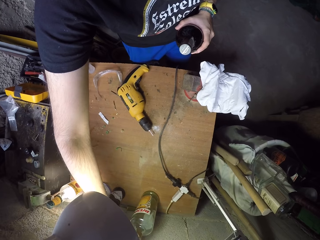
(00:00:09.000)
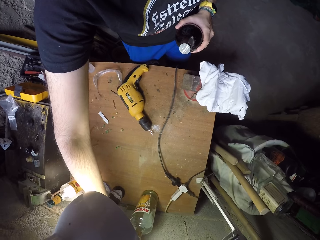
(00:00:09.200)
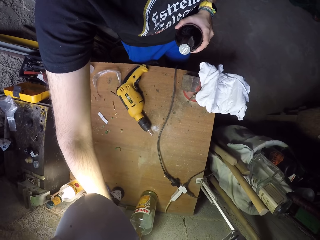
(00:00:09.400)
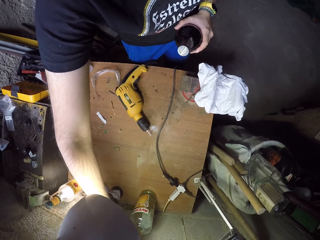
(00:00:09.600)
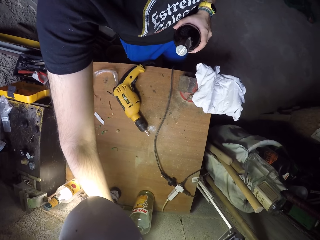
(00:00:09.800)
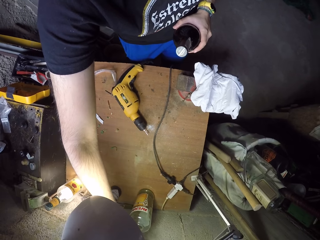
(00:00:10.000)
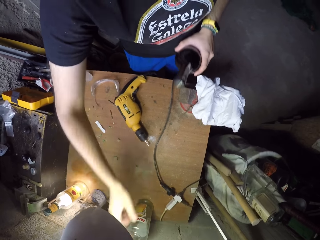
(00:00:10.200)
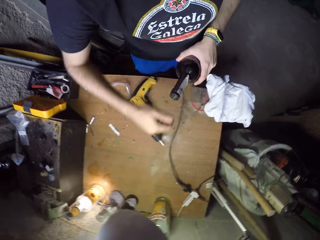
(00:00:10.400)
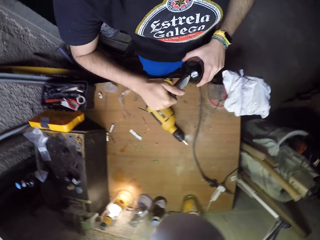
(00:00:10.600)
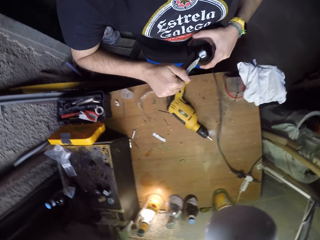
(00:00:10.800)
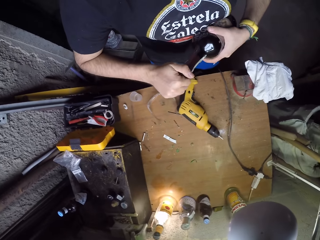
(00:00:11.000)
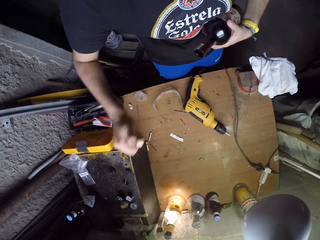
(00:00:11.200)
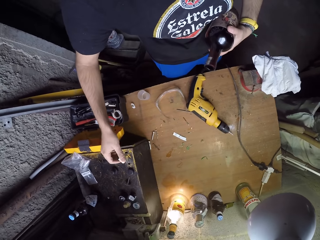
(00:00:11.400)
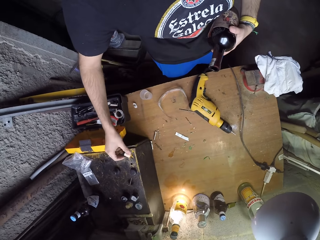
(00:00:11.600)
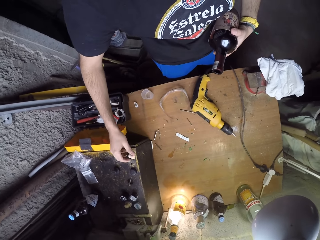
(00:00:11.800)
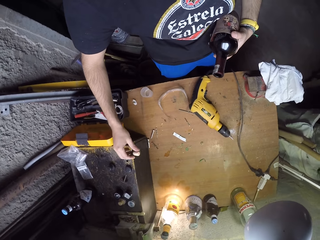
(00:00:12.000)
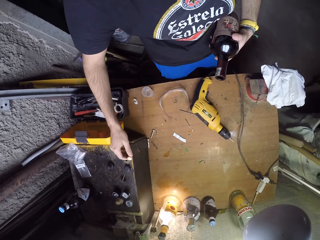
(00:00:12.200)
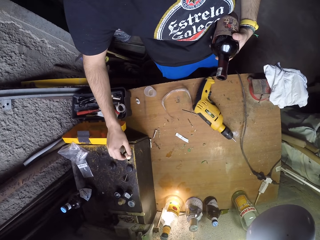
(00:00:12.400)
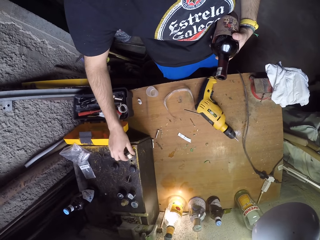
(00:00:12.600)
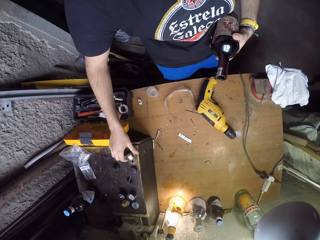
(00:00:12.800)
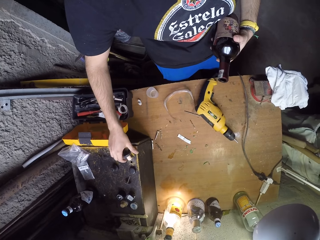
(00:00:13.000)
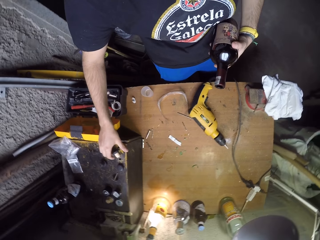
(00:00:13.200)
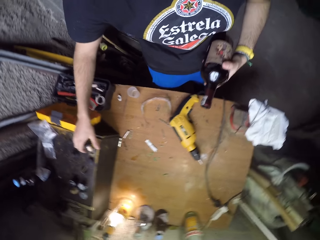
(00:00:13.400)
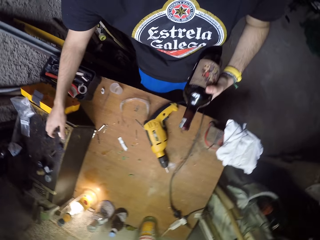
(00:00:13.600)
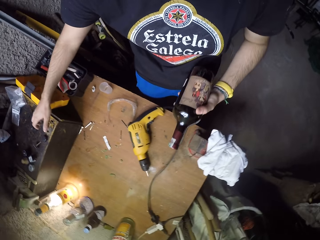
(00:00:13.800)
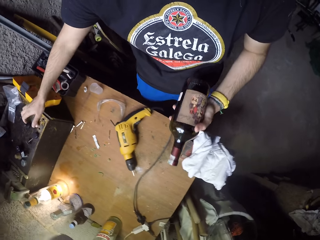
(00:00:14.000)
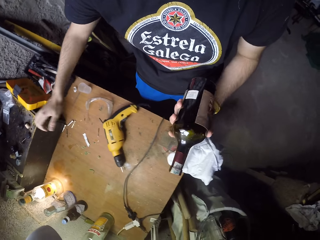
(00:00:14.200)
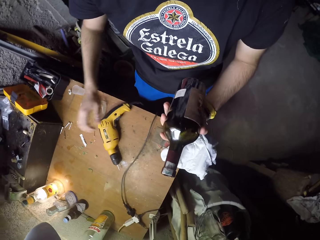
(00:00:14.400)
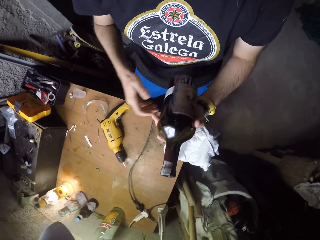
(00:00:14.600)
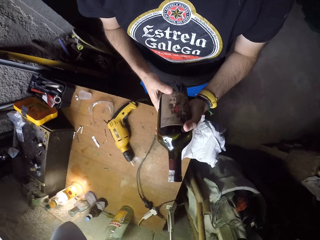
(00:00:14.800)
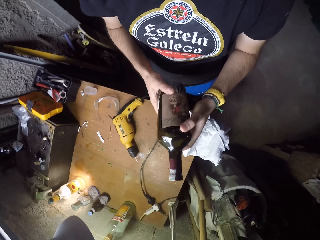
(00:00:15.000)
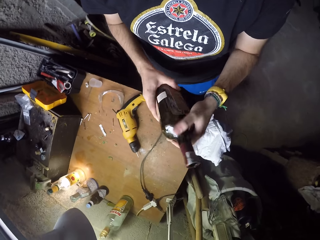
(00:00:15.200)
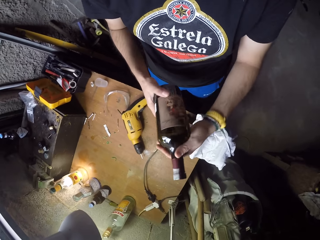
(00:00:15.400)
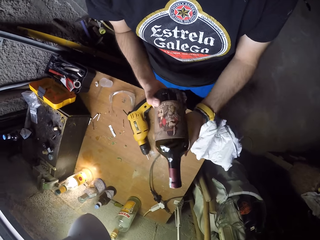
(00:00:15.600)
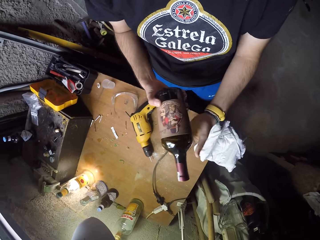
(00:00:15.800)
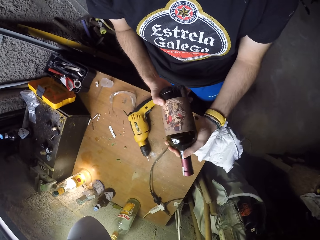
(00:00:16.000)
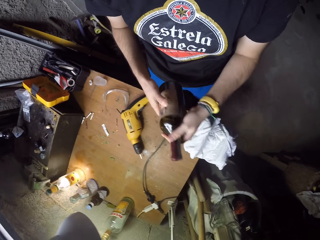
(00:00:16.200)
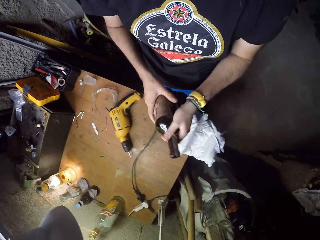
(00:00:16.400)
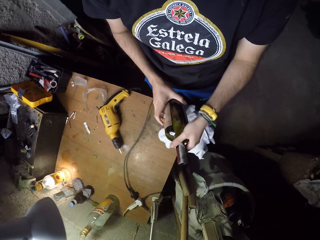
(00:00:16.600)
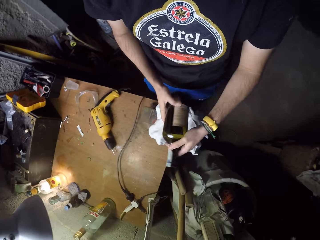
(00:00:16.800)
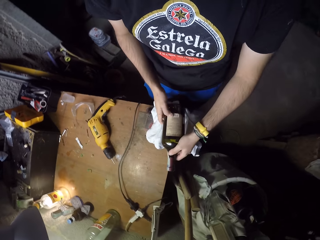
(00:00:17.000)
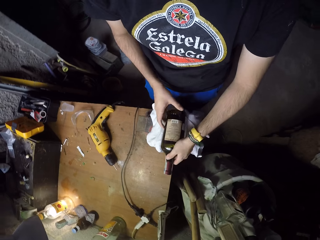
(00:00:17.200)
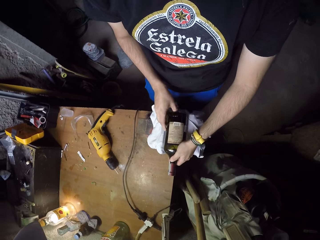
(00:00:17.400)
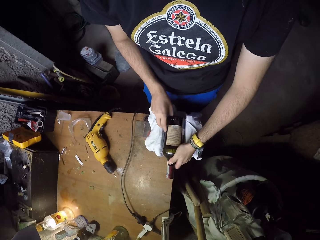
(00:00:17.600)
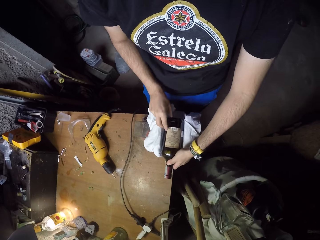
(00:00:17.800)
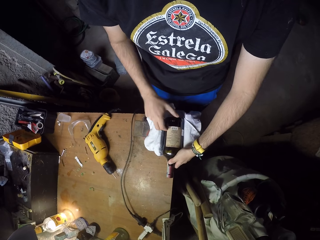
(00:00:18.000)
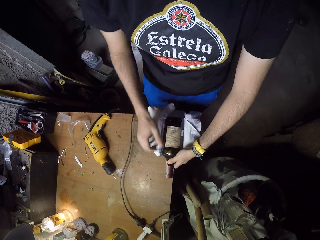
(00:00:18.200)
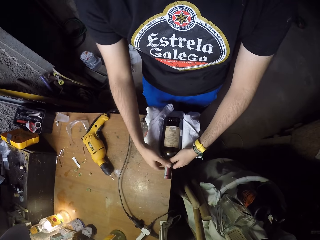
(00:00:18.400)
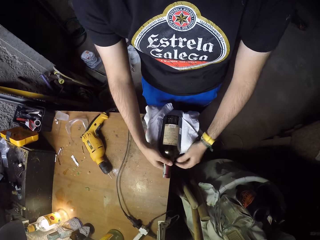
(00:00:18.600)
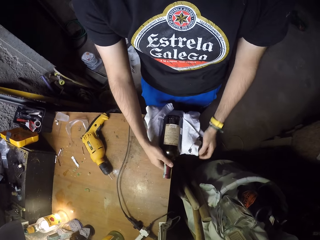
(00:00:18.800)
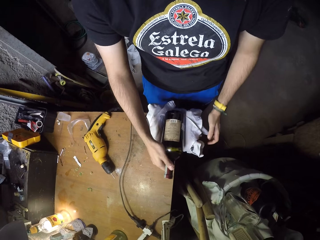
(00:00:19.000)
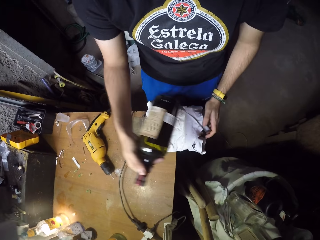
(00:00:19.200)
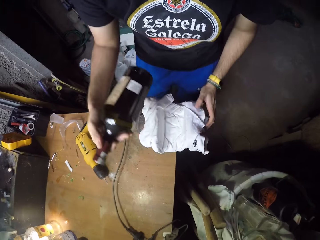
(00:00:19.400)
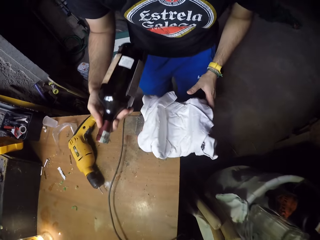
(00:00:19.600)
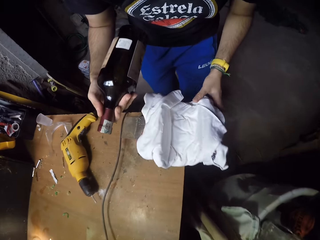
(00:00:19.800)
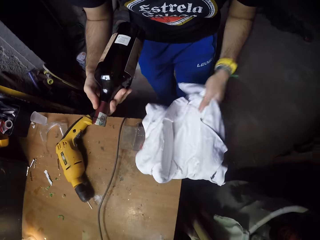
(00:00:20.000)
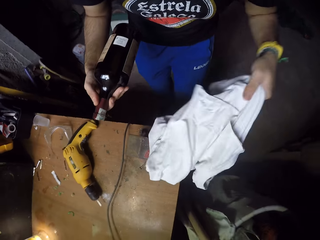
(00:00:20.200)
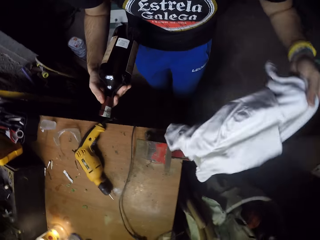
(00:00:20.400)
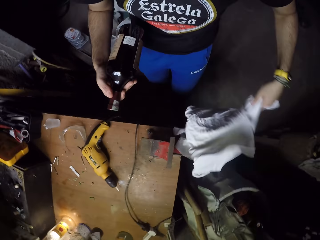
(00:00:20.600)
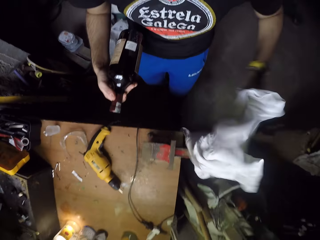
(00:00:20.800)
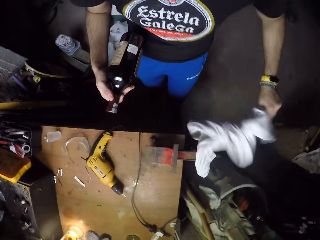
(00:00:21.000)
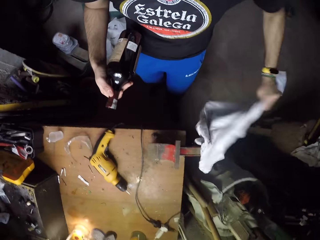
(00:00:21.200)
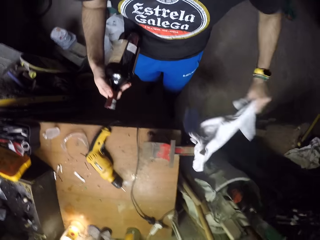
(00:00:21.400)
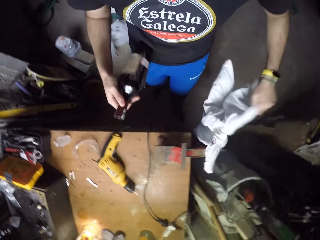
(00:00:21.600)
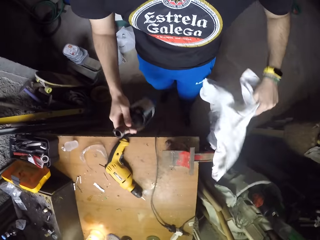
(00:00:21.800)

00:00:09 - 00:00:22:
The camera wearer removes the cork of the bottle in his left hand with his right hand and puts it down. He holds the bottle with both hands. He places the bottle in his hands in a cloth padded bench vice. He removes the bottle from the cloth padded bench vice with his right hand. He removes a cloth from the bench vice with his left hand.

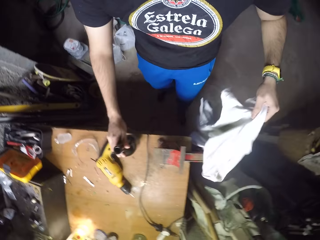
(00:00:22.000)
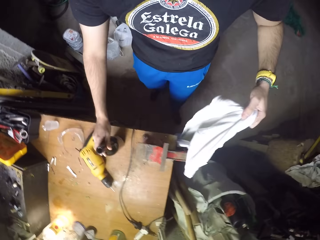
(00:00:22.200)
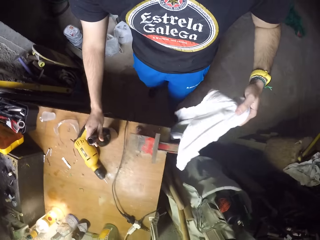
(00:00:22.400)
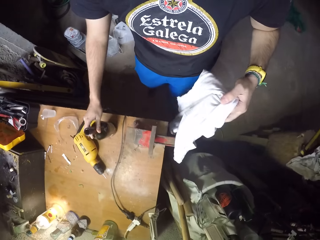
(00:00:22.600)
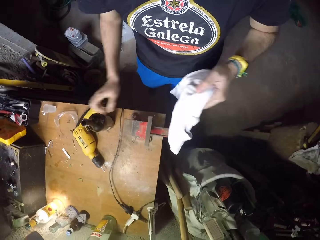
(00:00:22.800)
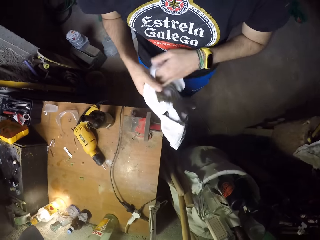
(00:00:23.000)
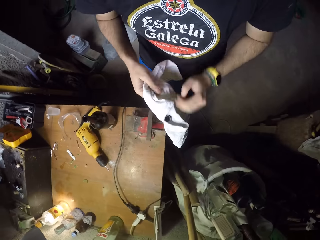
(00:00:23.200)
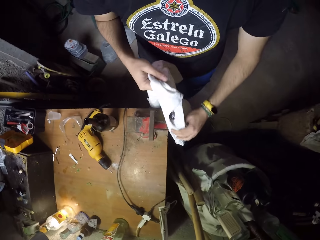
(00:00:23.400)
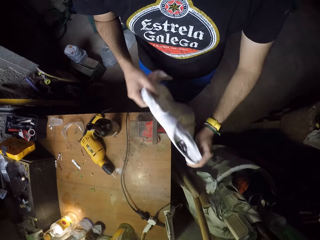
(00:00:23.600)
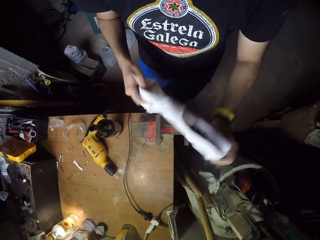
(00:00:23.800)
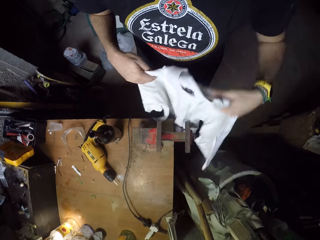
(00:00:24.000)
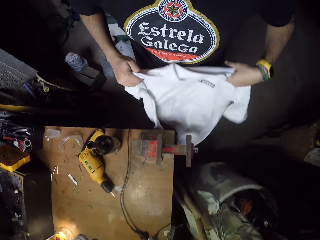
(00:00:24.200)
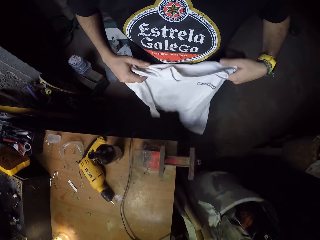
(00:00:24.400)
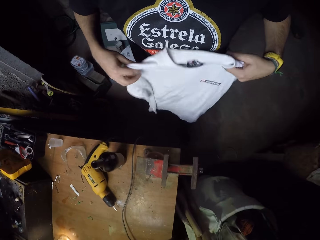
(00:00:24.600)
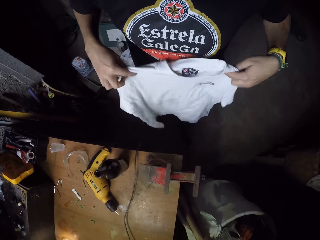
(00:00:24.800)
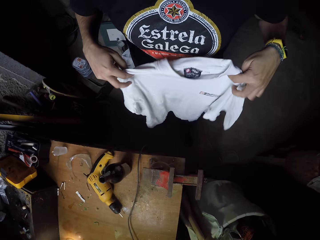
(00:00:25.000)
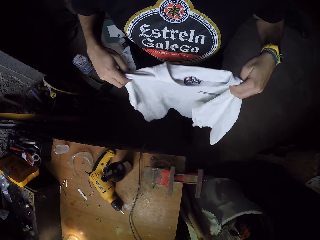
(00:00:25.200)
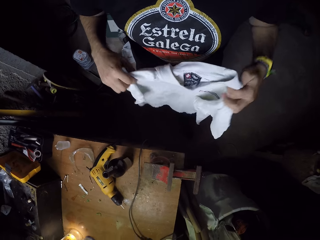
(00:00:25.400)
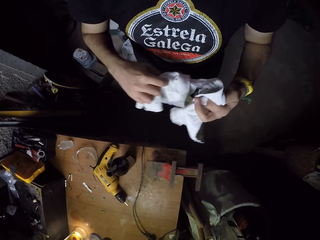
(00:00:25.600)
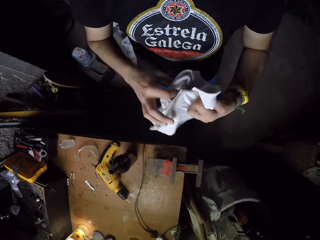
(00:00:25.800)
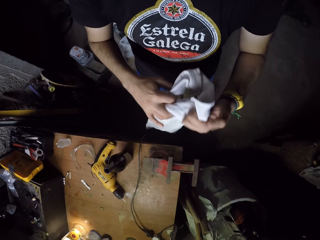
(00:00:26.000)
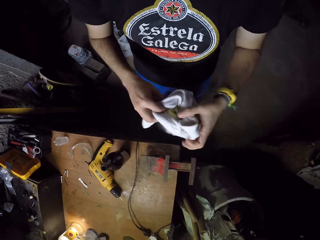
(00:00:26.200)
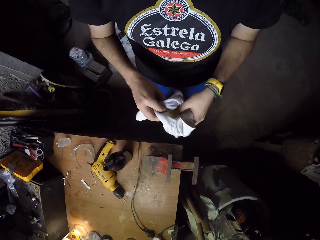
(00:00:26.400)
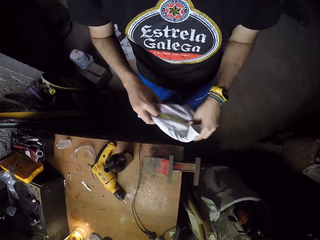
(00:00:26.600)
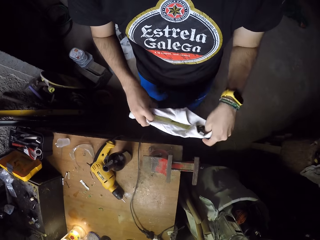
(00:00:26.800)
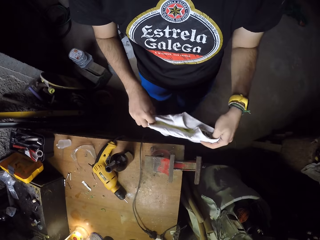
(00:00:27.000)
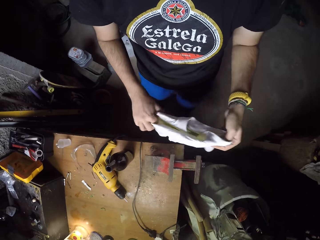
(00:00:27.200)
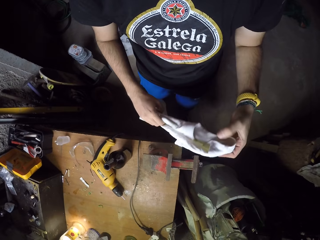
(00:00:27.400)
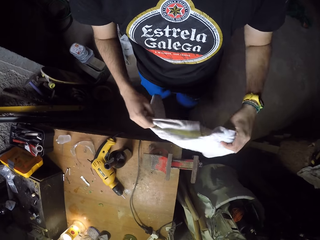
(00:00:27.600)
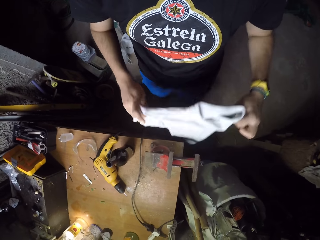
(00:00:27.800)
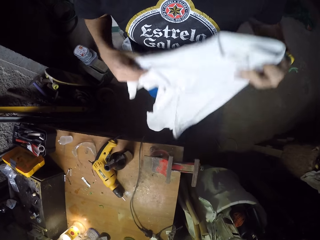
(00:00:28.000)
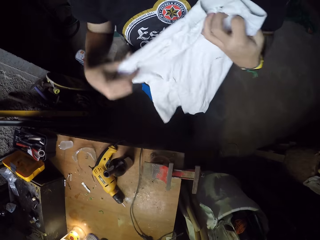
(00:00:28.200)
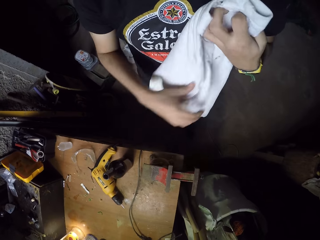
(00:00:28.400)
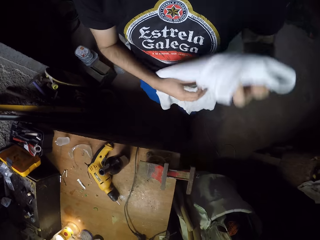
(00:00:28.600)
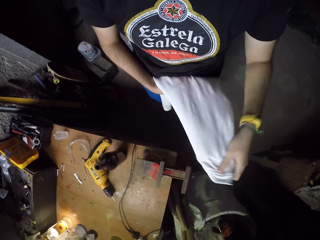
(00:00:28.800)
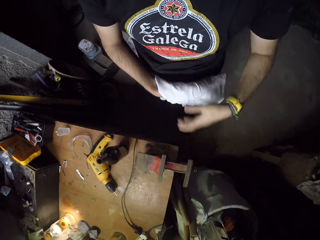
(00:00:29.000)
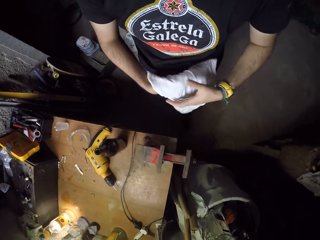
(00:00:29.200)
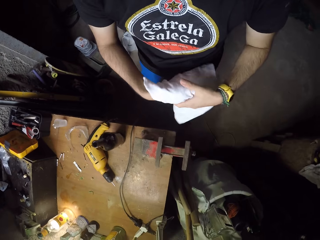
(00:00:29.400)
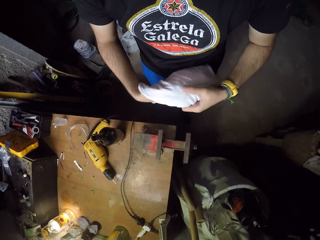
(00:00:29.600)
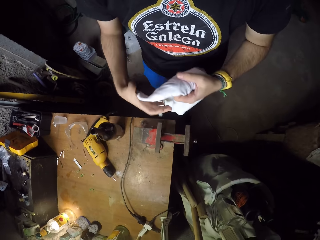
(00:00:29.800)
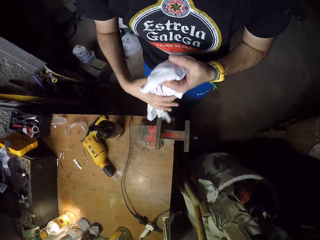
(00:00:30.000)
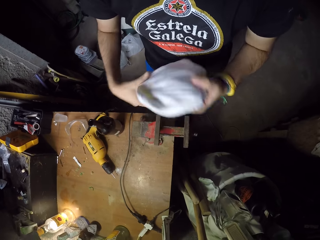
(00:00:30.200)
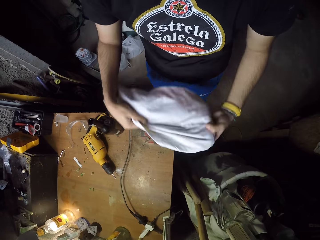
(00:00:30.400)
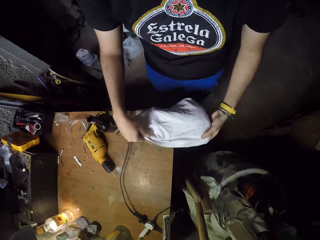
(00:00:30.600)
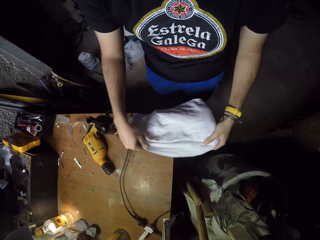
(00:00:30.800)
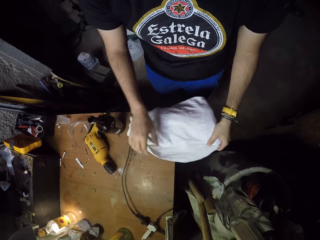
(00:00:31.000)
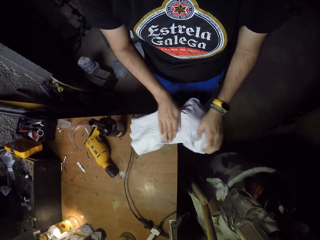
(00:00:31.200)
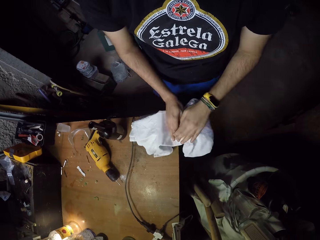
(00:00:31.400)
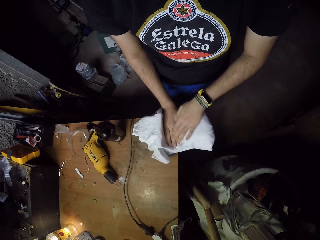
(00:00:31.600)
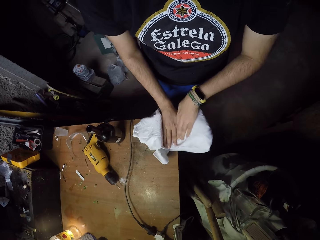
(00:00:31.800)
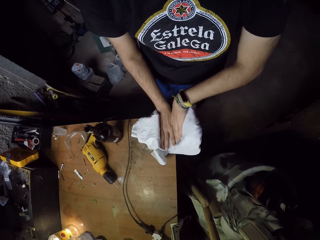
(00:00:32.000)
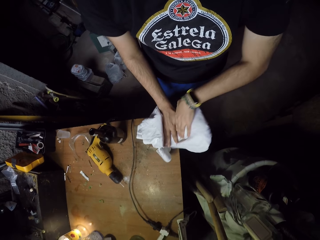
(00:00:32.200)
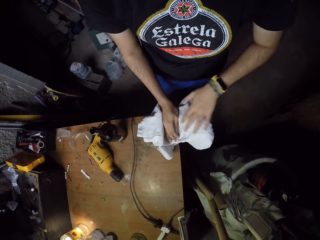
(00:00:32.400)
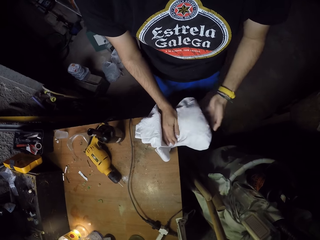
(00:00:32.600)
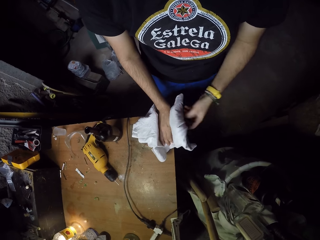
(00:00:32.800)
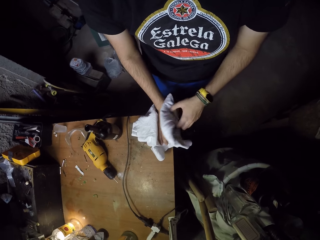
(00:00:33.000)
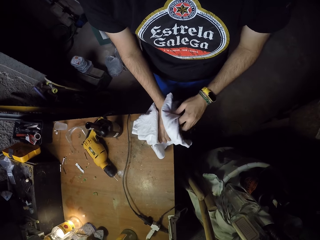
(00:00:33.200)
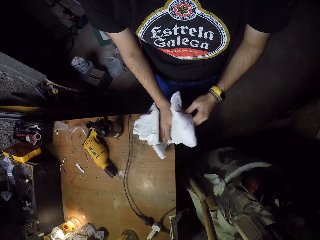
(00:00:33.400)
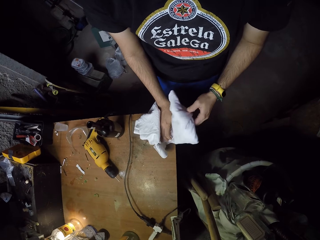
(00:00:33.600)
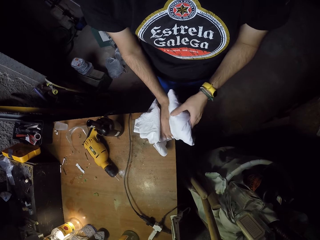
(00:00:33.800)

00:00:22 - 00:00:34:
The camera wearer places the bottle in his right hand on the table. He removes the cloth from the bench vice with his hands. He folds the cloth in his hands. He places the folded cloth in his hands in the bench vice. He adjusts the cloth in the bench vice with his hands.
